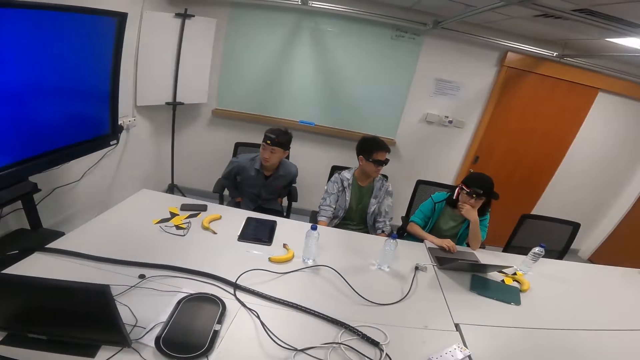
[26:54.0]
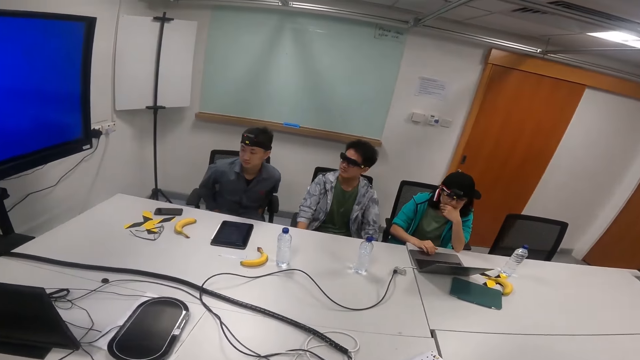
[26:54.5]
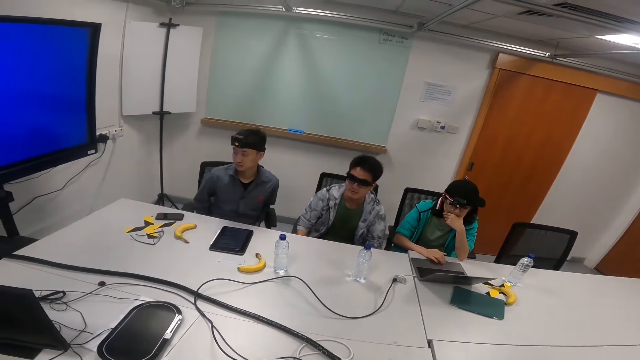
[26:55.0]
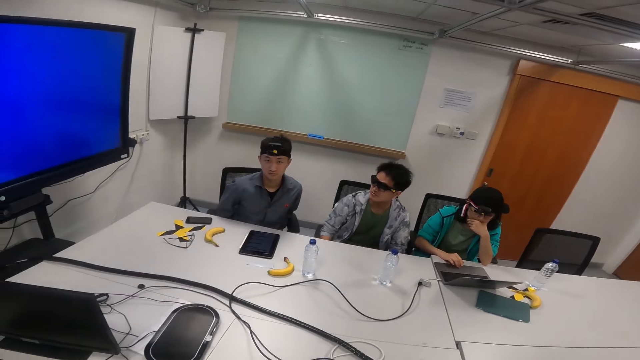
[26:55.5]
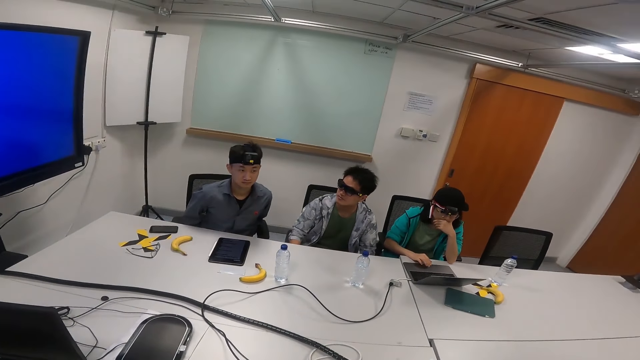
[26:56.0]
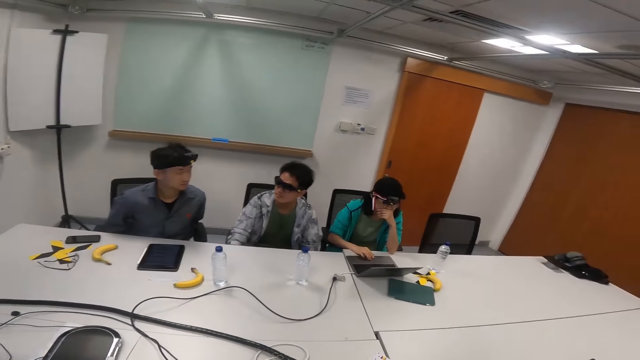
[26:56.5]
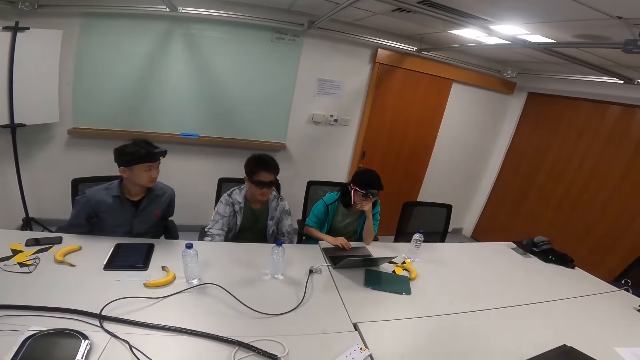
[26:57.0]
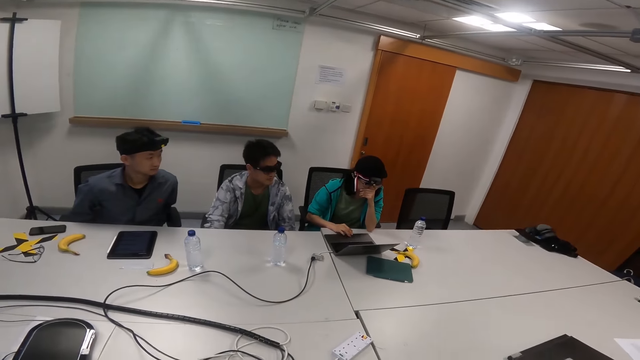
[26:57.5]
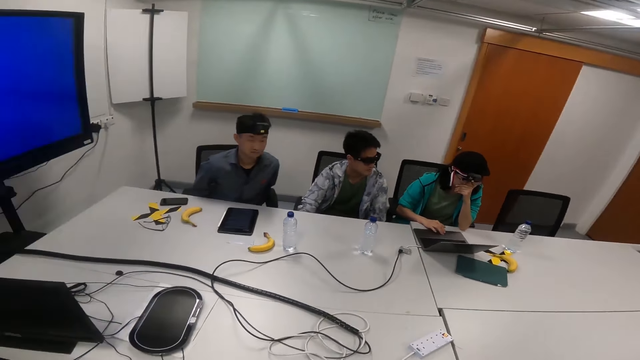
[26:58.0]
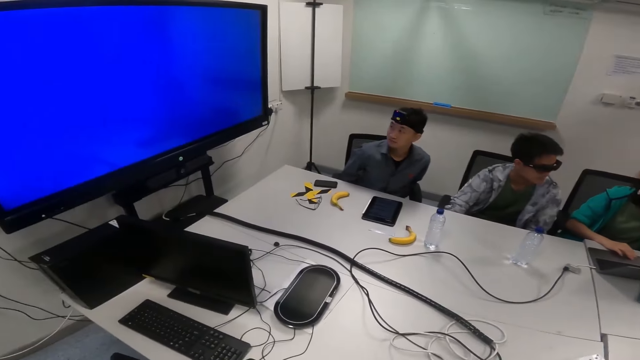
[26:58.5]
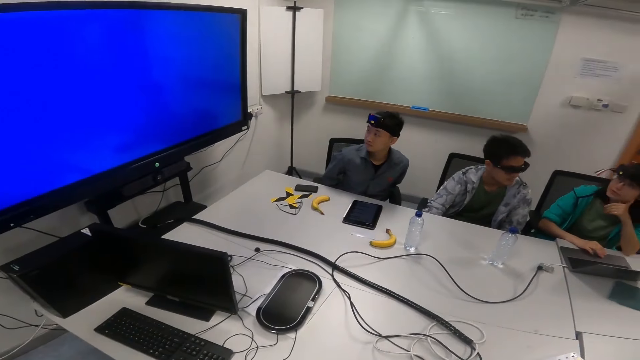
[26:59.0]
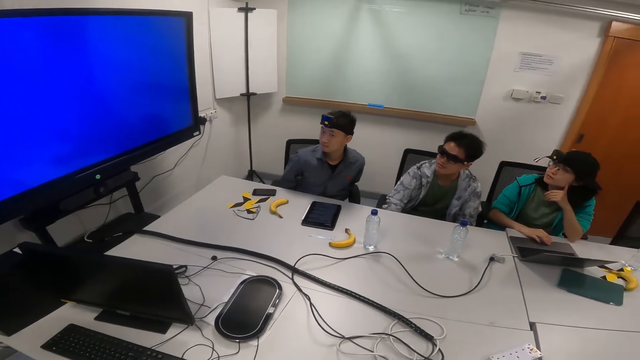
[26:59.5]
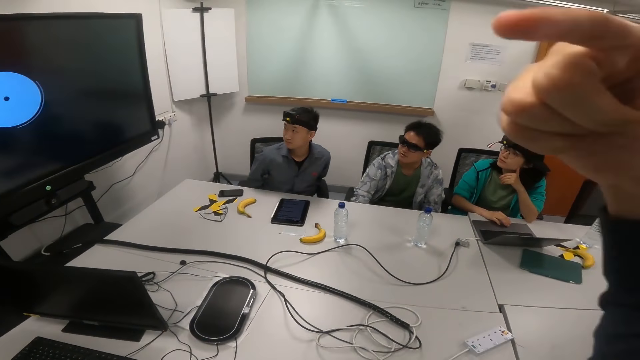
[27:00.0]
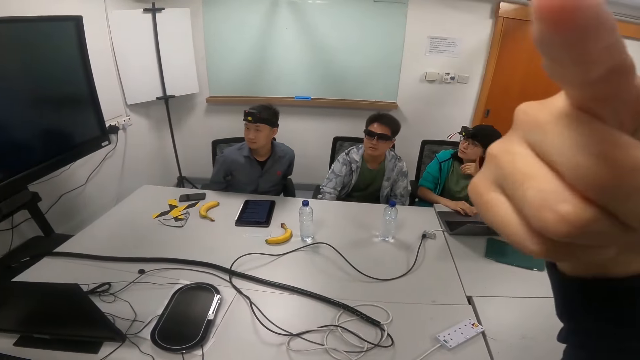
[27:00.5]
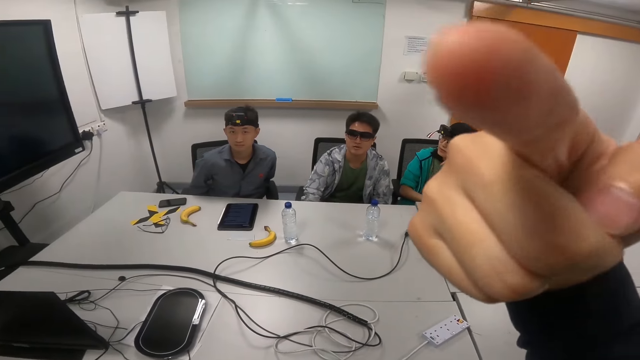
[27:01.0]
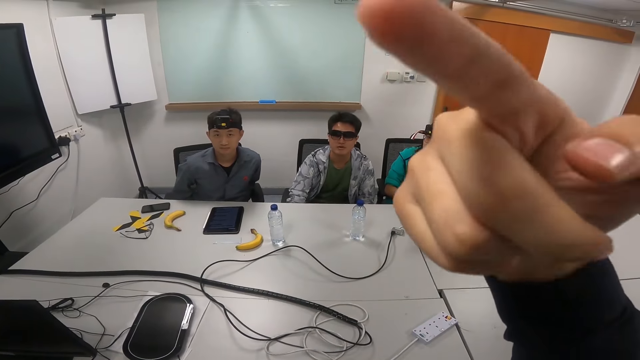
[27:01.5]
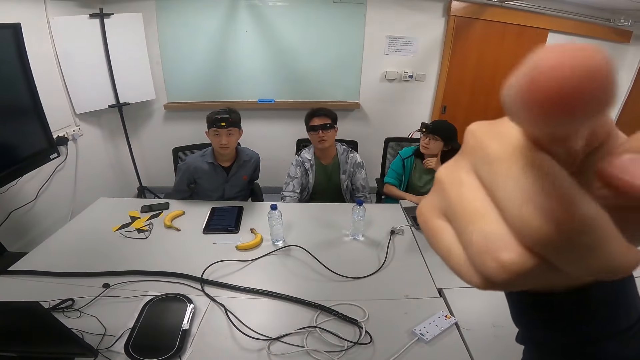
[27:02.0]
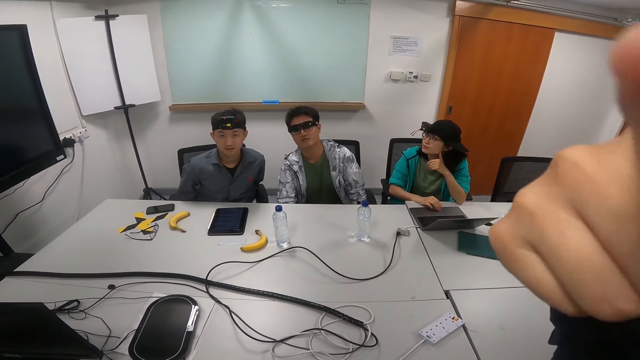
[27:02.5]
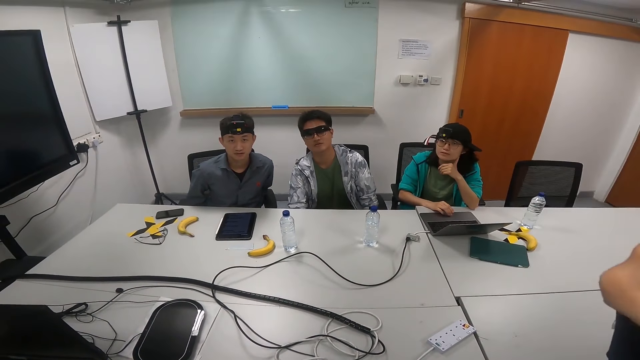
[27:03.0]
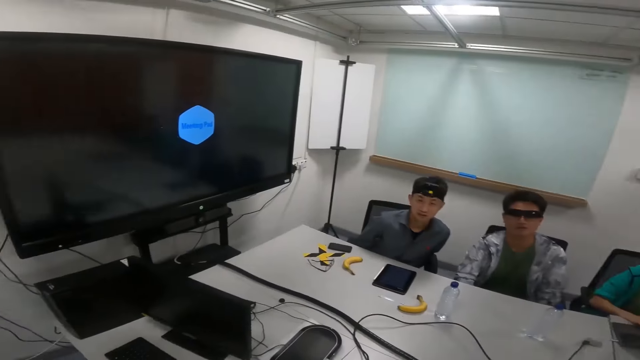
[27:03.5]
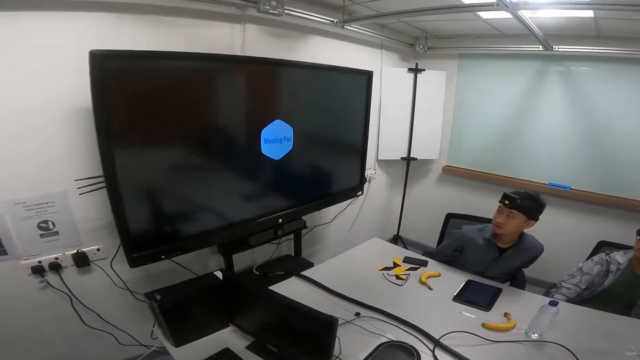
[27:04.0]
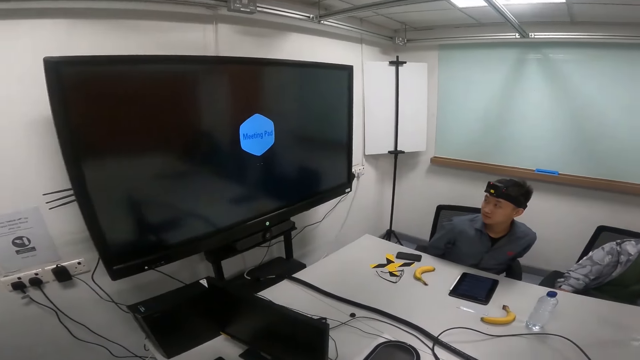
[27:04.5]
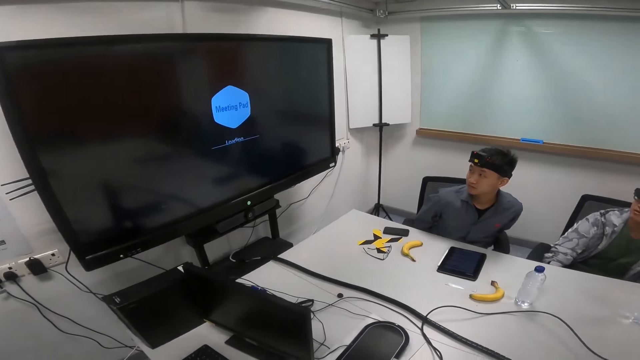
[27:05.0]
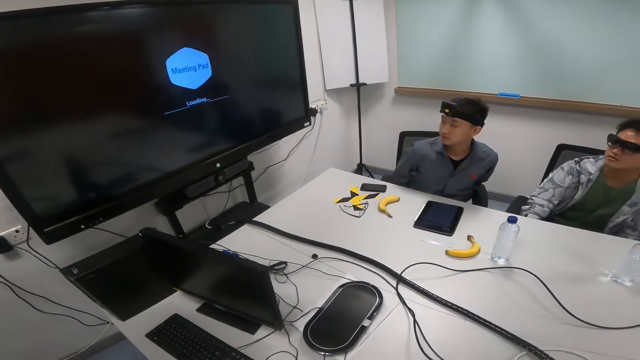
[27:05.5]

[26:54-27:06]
A person operates the laptop. The camera wearer moves his hand.

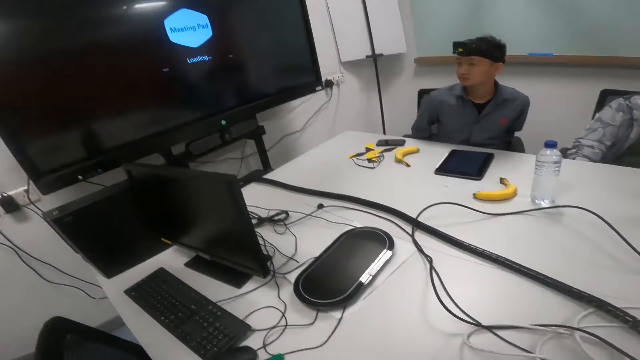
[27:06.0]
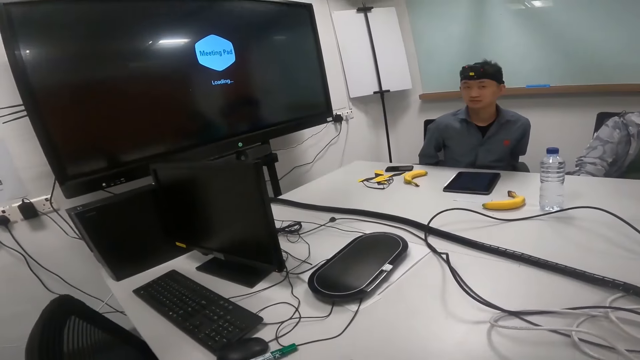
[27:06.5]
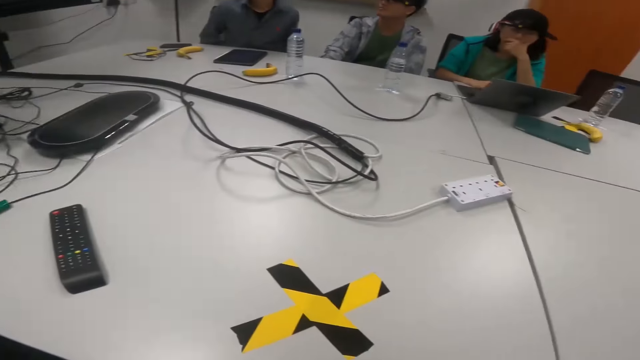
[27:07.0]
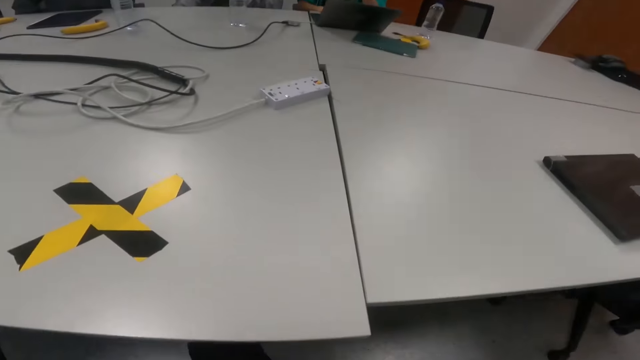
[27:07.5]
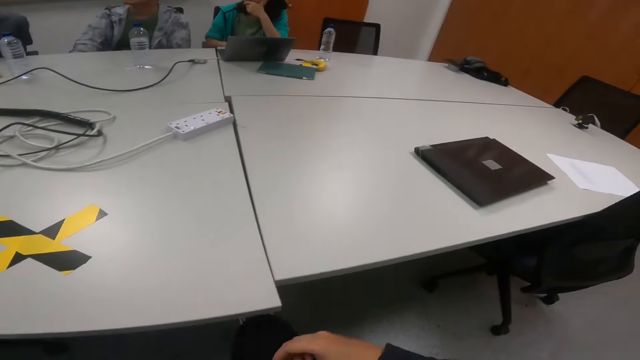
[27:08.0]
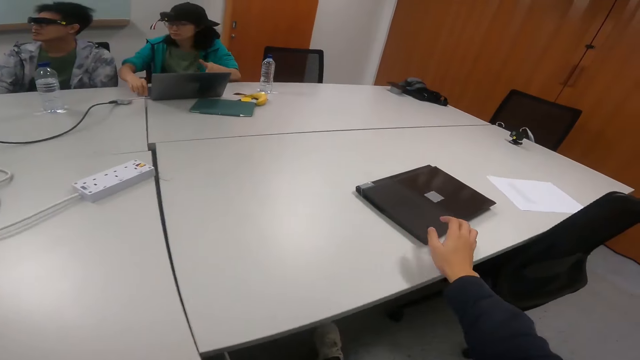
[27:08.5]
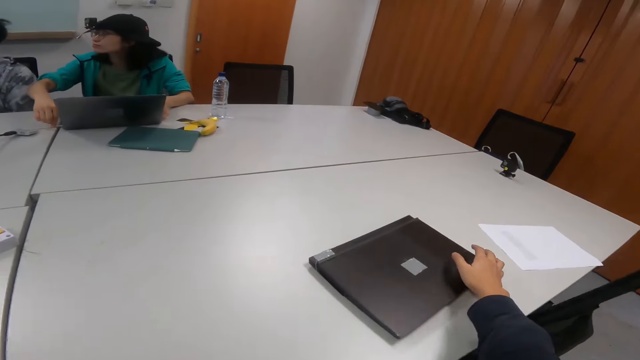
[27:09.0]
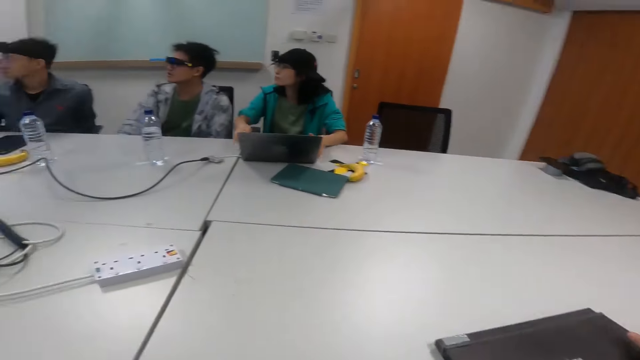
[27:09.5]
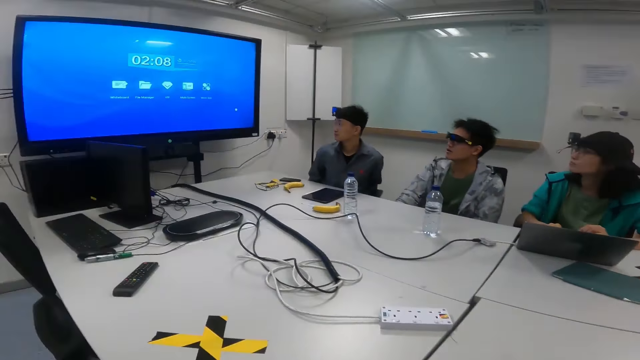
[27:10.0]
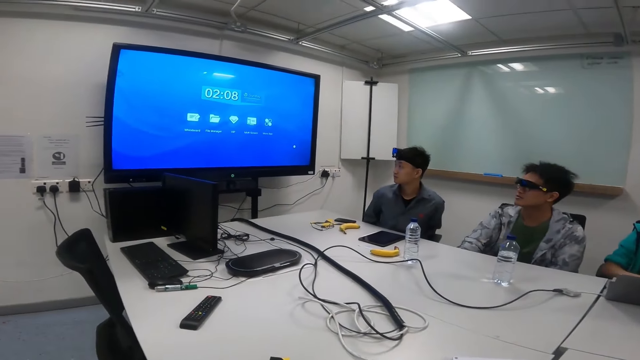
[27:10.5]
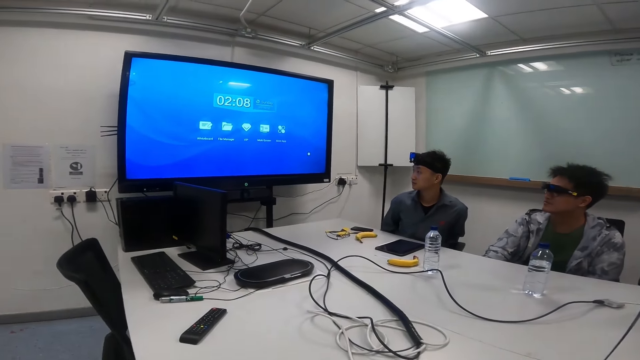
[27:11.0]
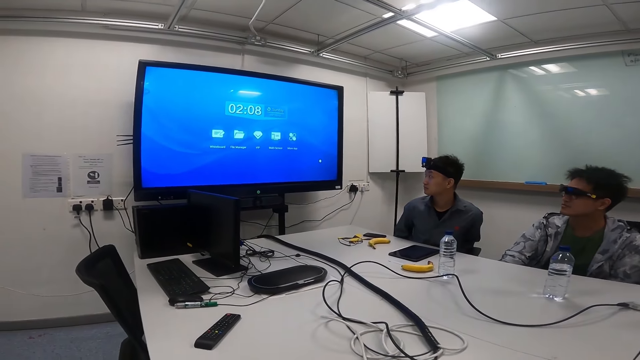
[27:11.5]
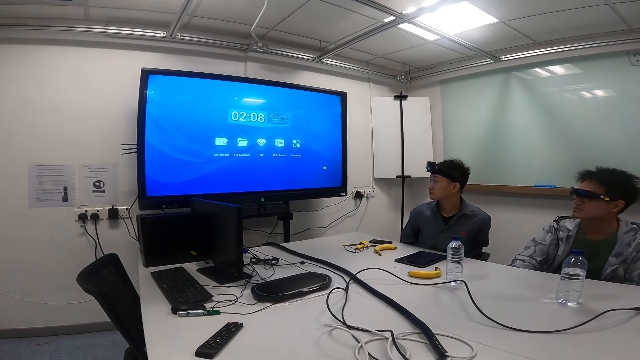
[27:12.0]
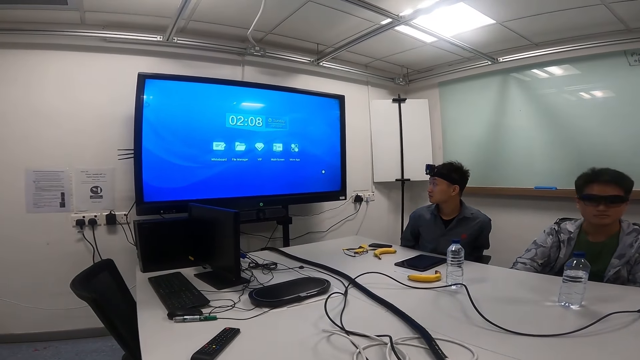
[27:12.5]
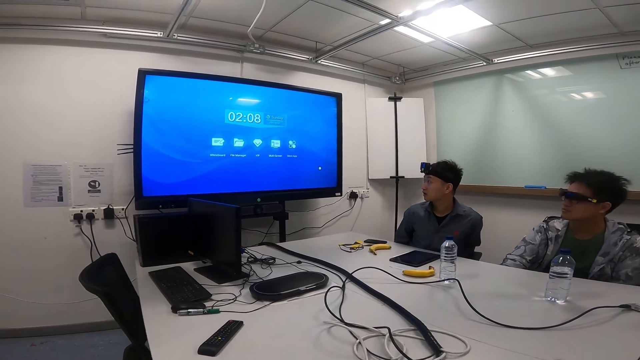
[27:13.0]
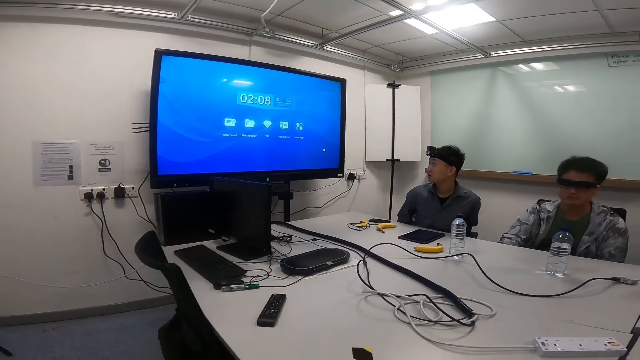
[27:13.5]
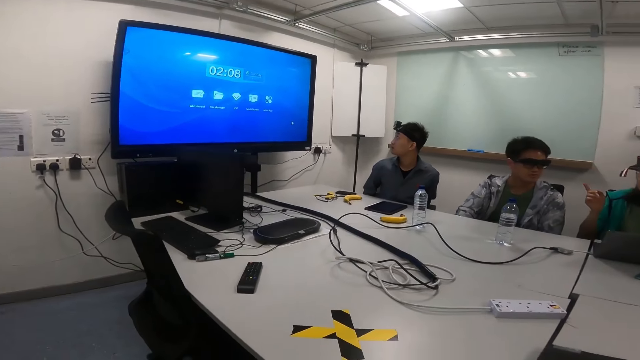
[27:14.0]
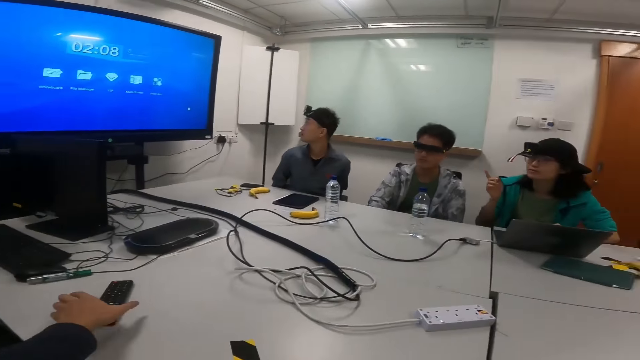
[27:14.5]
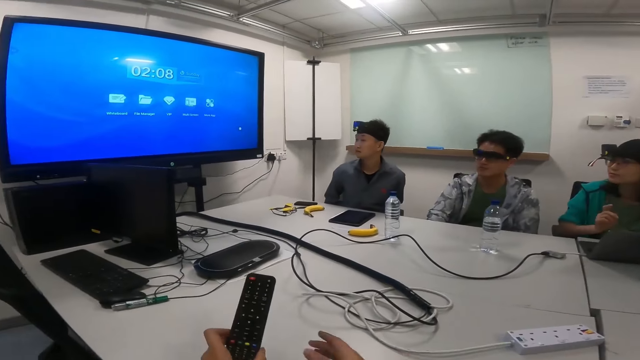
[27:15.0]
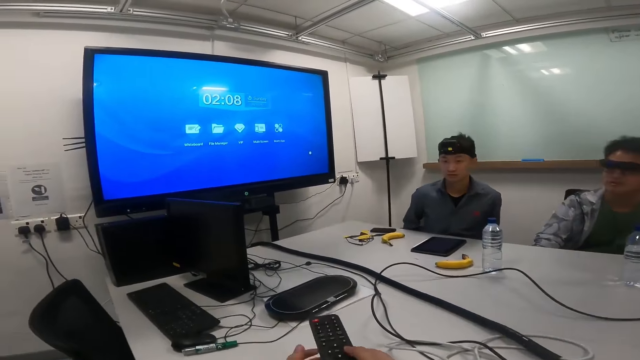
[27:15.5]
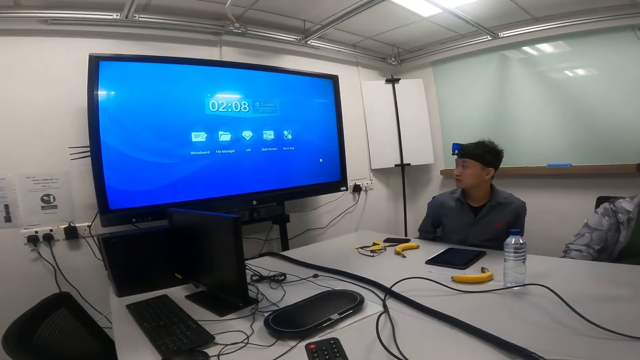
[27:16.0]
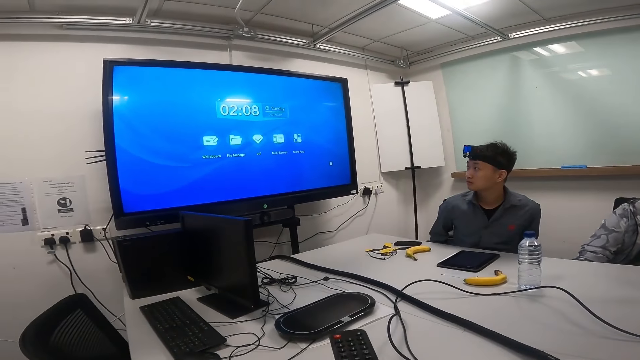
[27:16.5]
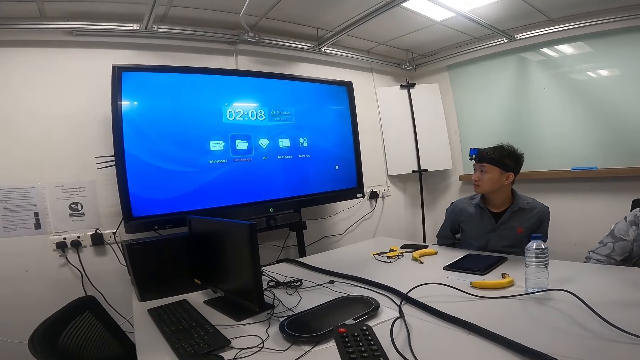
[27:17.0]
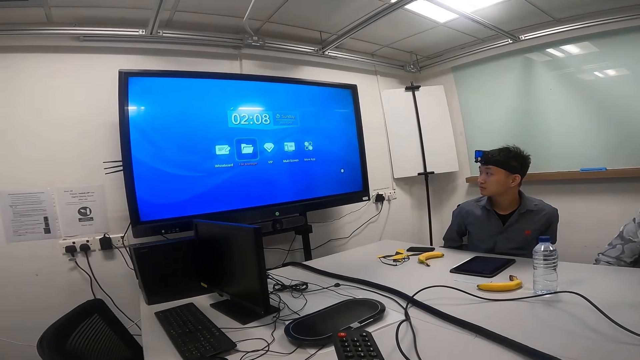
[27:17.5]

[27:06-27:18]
The camera wearer moves the laptop on the table. The camera wearer and the other people stare at the television. The camera wearer takes the remote on the table. They watch the TV with a person and another person.
